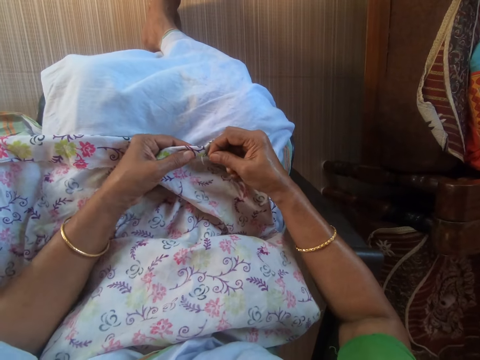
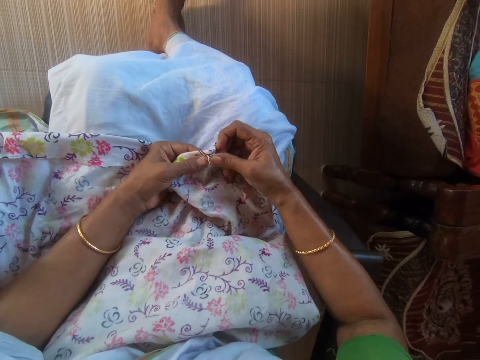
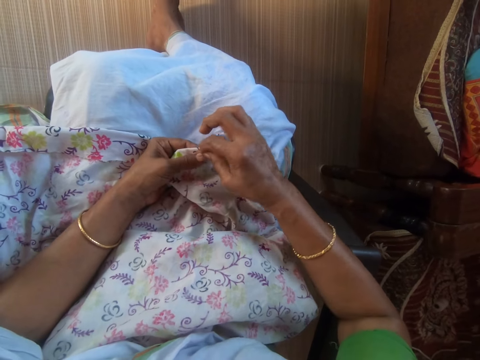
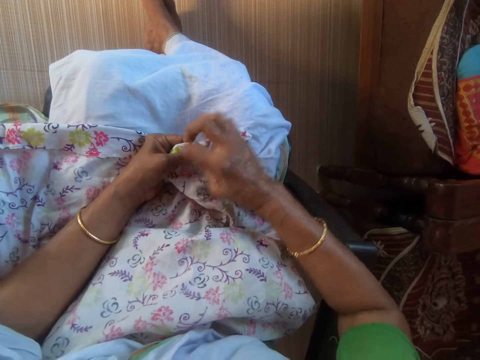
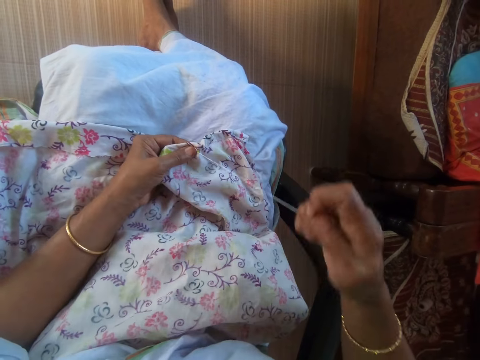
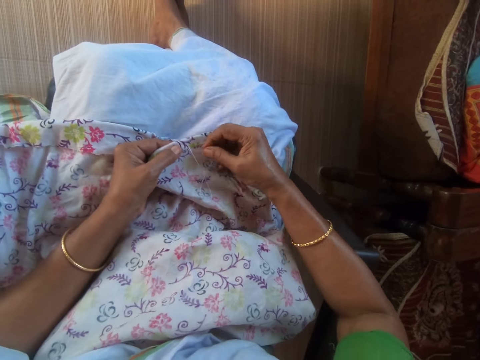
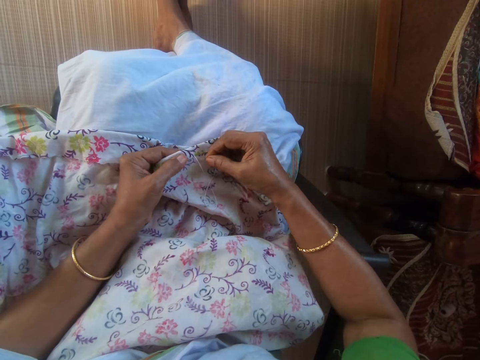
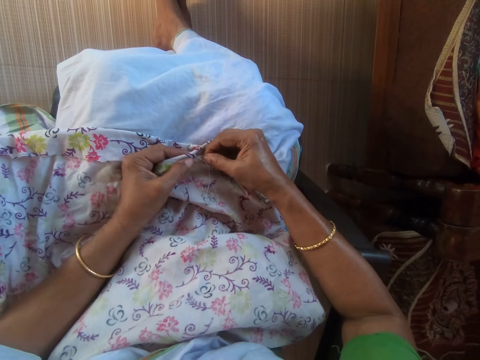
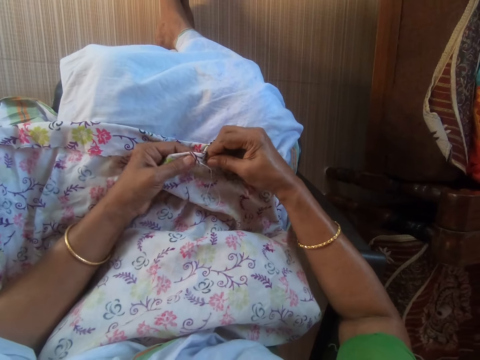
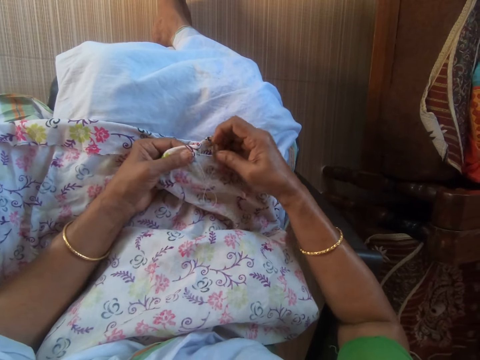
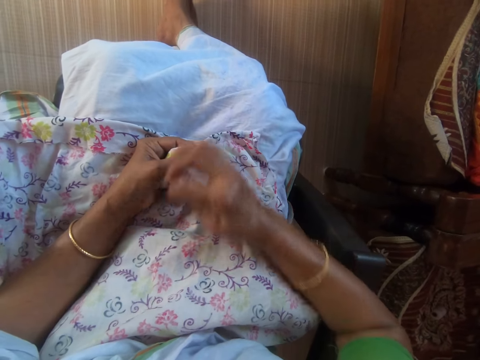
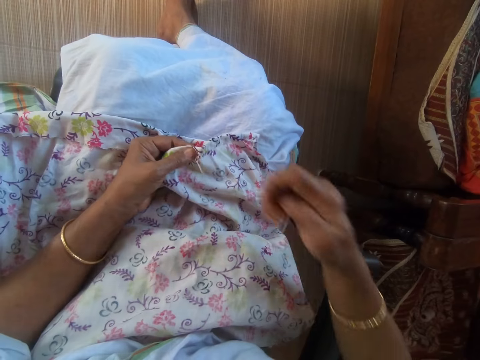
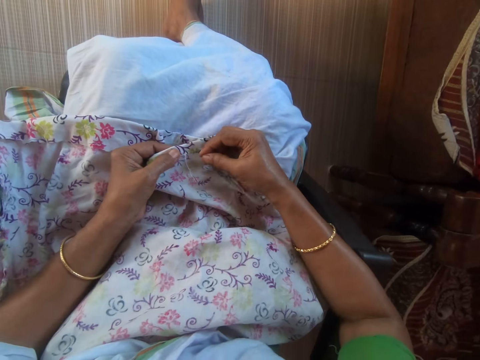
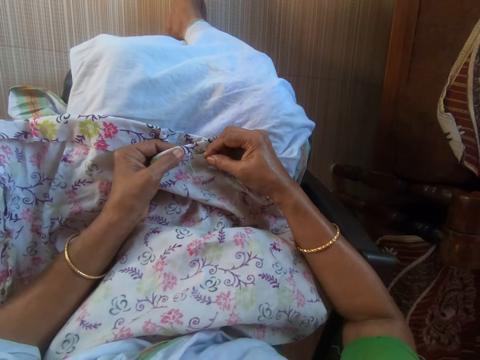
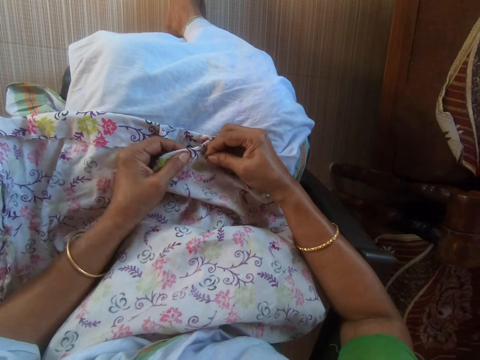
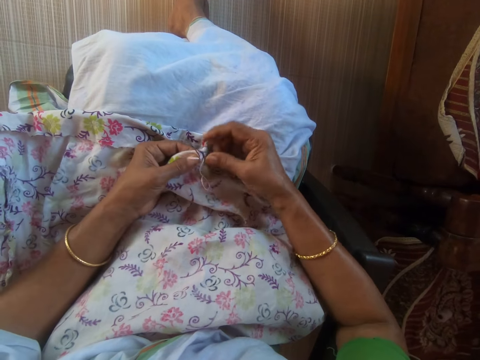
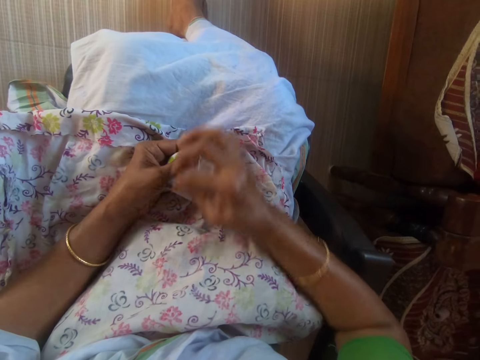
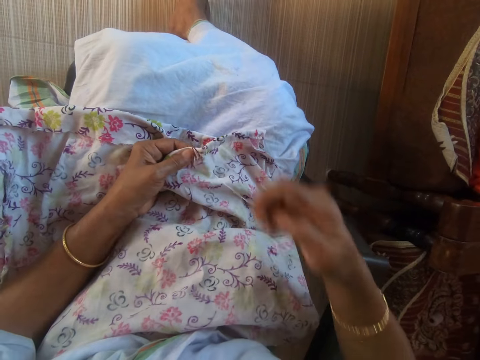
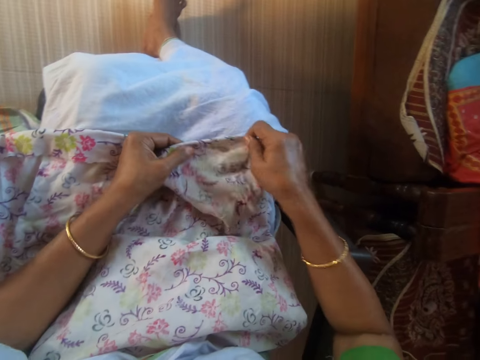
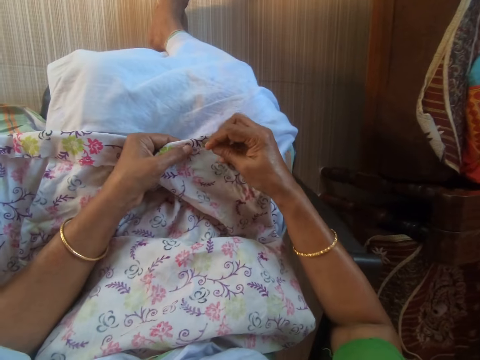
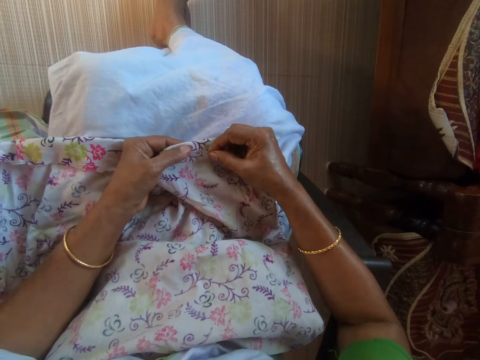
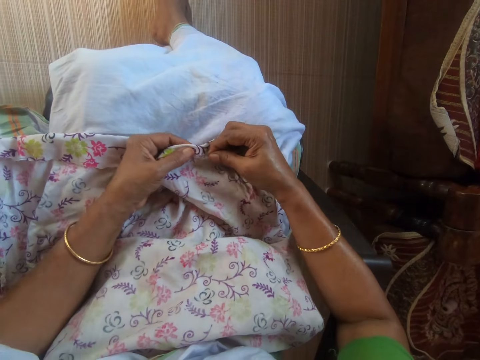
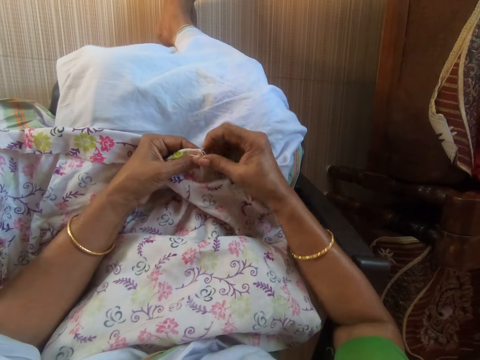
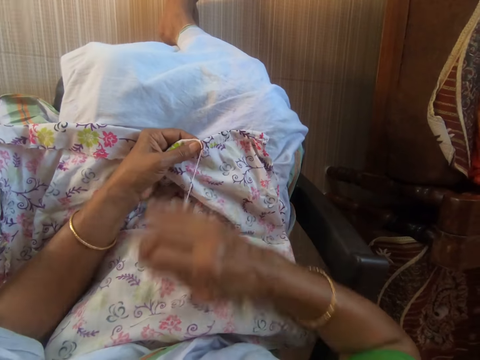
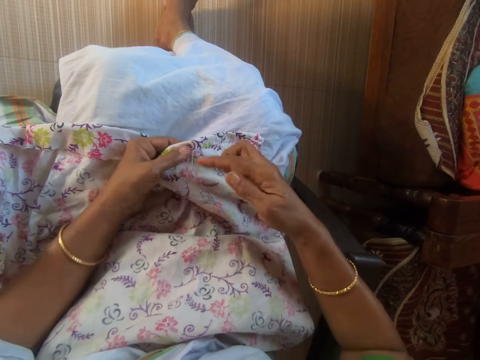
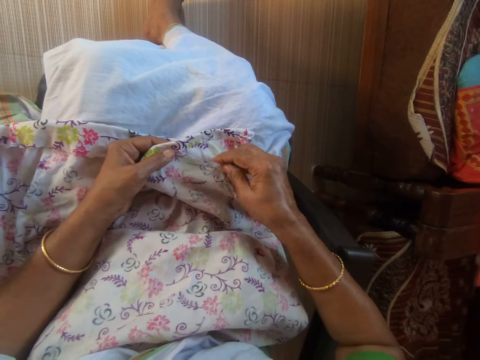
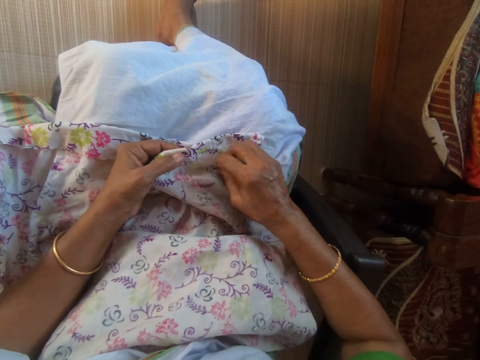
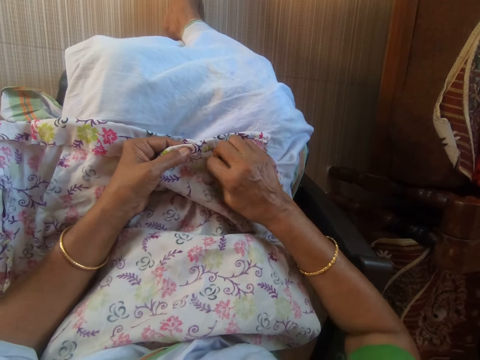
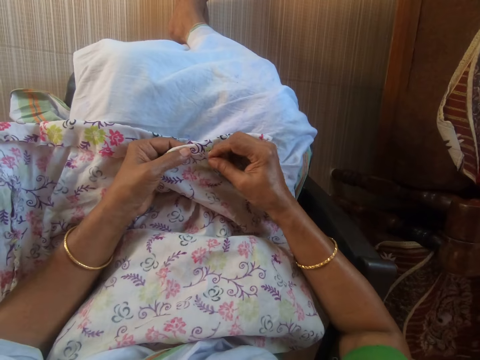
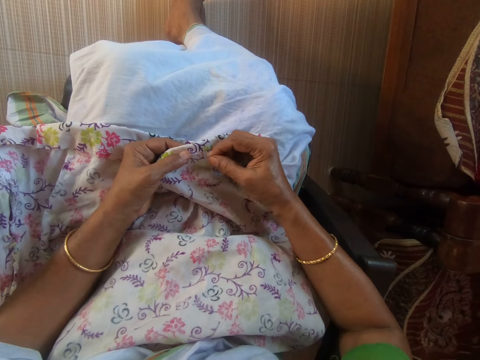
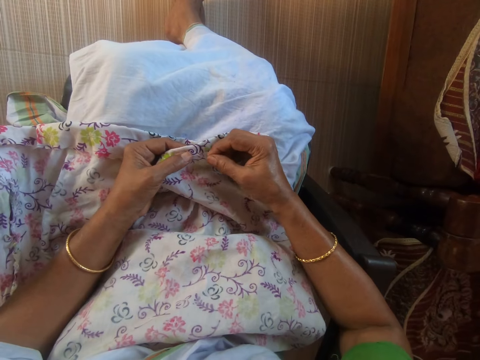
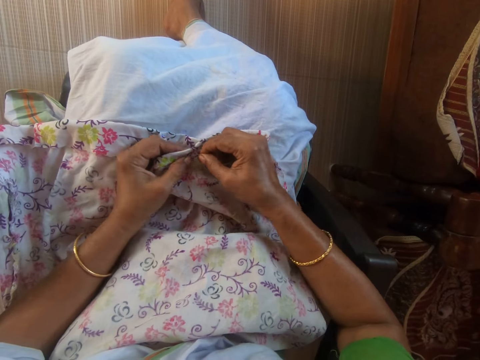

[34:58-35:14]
The camera wearer stitches the cloth on her lap with the threaded needle in her right hand. She adjusts the cloth on her lap with her hands. She stitches the cloth on her lap with the threaded needle in her right hand.

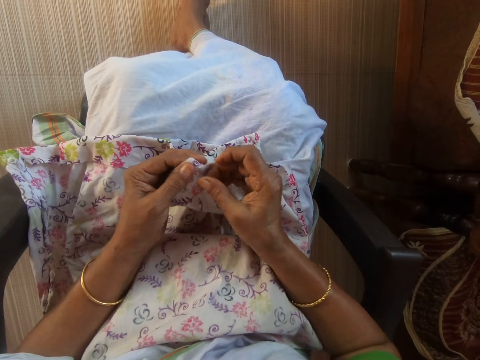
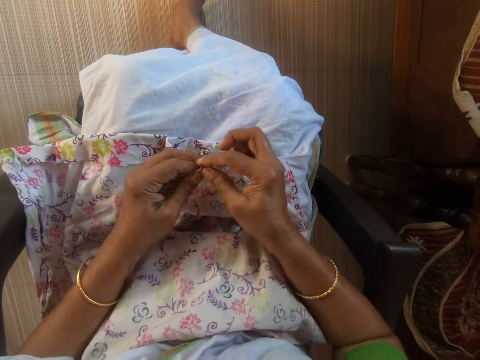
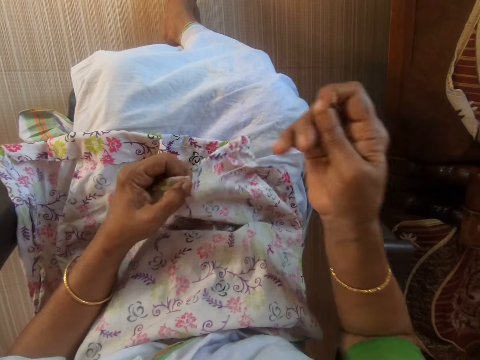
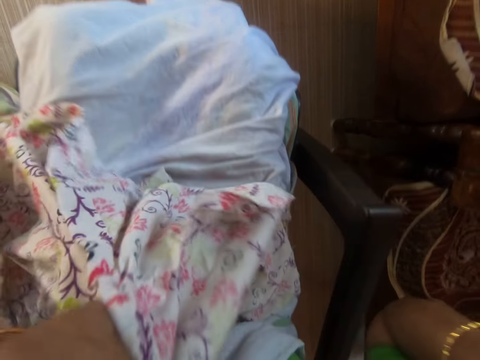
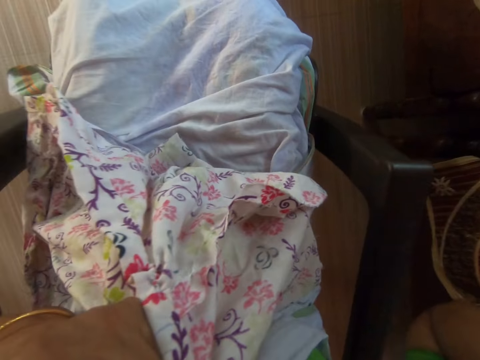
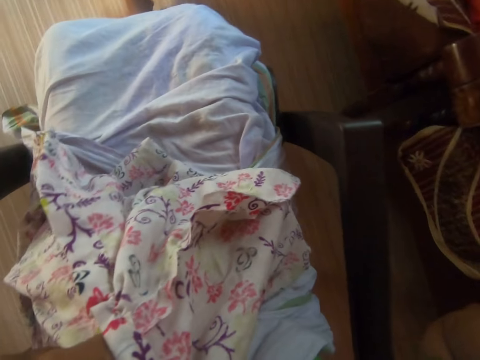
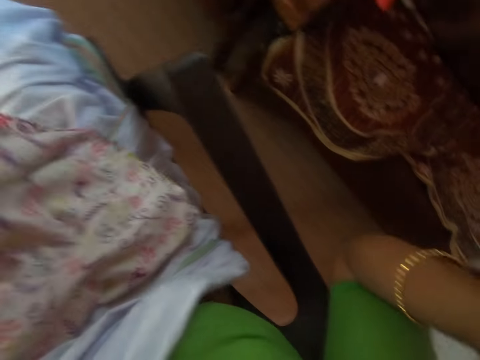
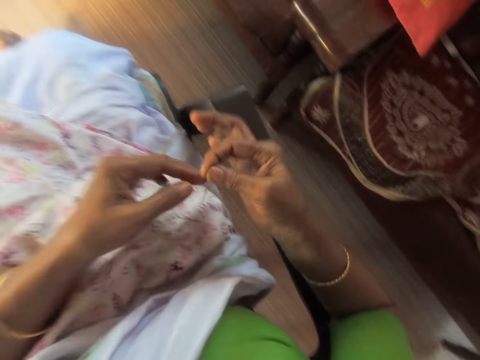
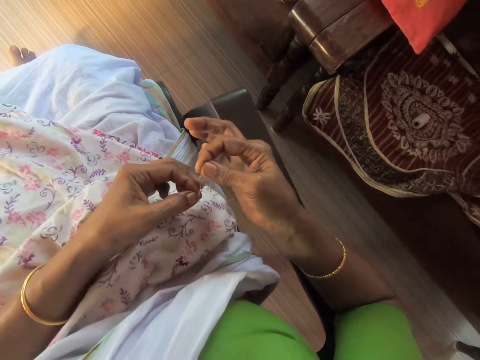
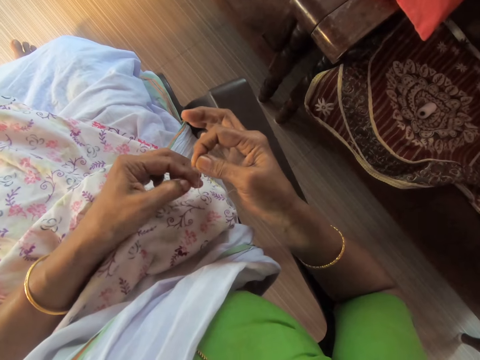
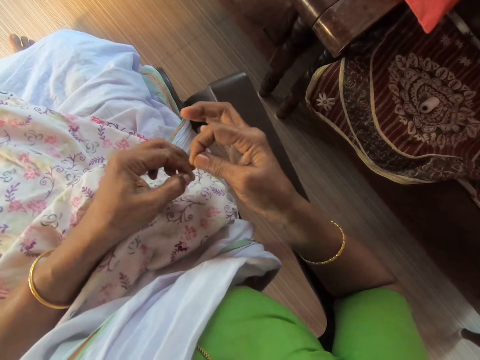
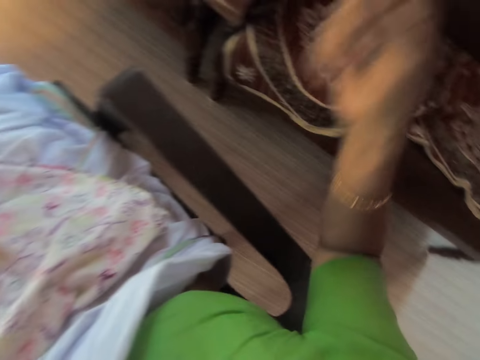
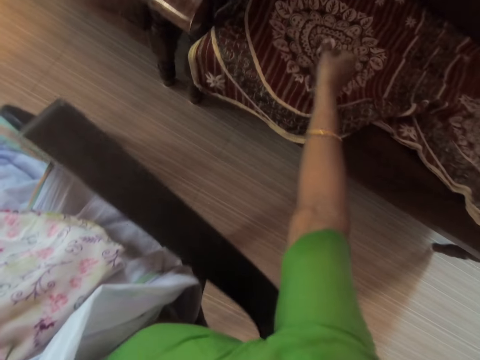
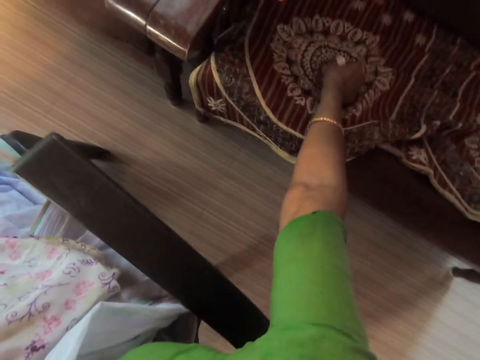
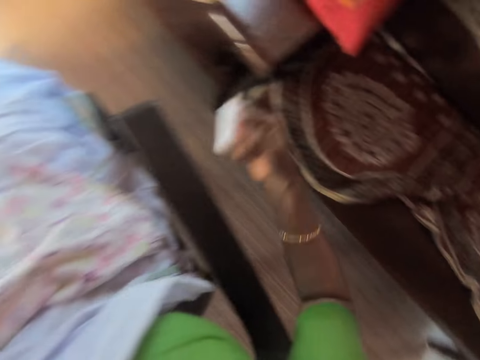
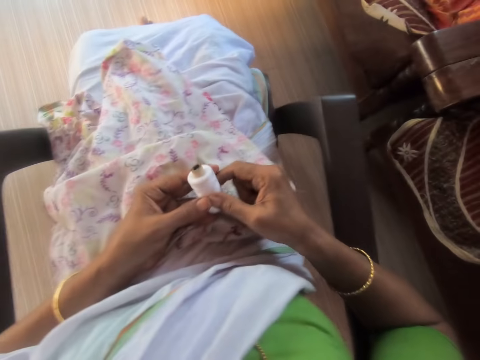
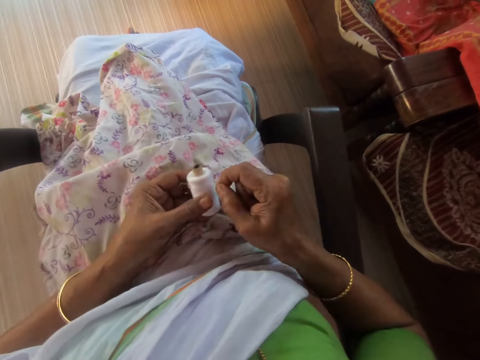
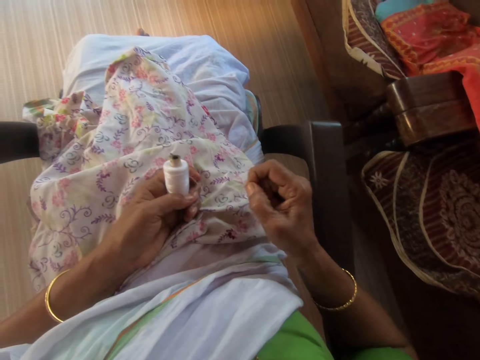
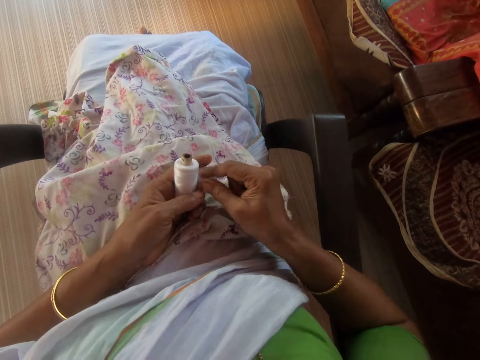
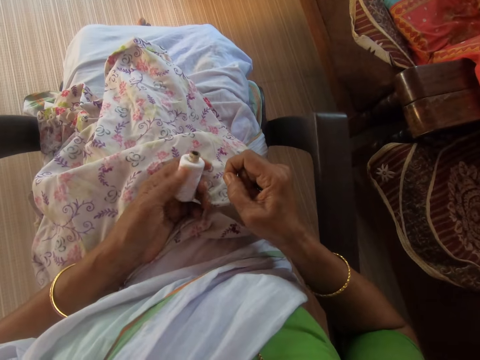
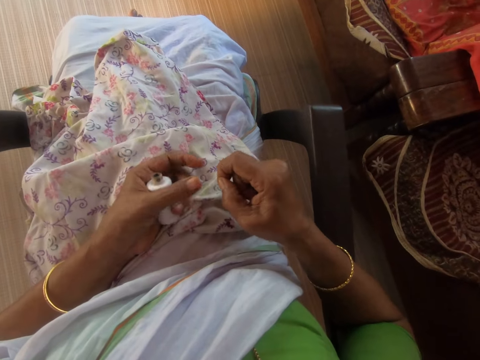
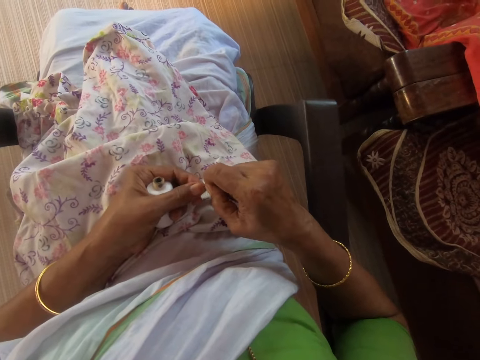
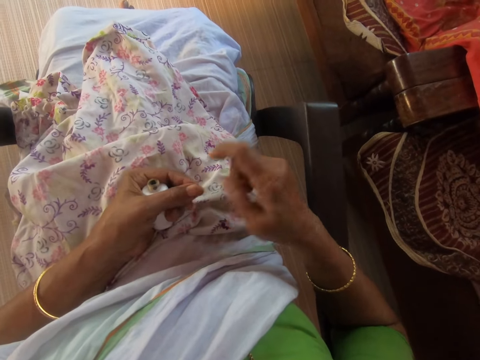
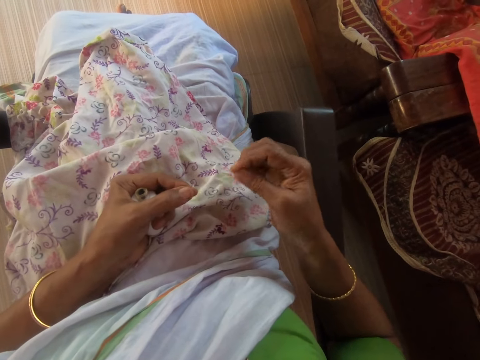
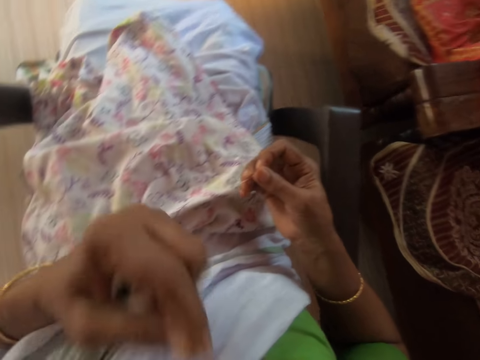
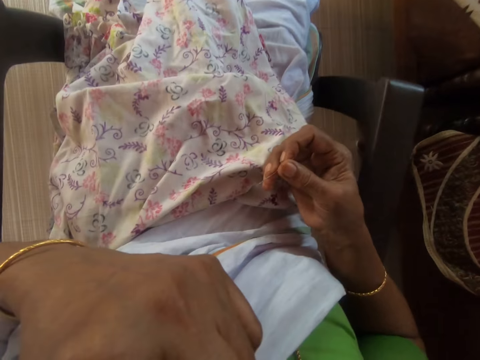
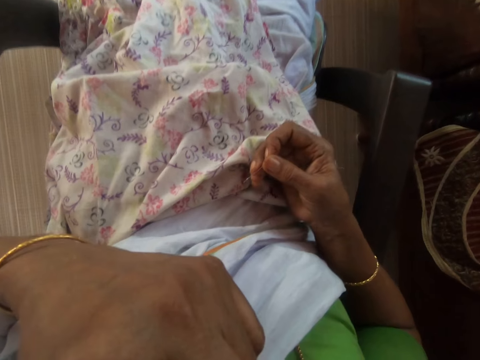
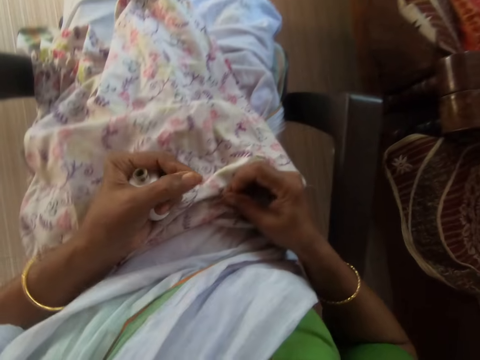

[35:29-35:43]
The camera wearer cuts the threaded needle from the cloth with her teeth. She removes the thread from the needle in her right hand with her left hand. She picks up a thread roll from a sofa with her right hand. She passes the thread roll from her right hand to her left hand. She pulls thread from the thread roll in her left hand with her right hand. She holds the thread in her hands. She removes her right hand from the thread. She dips the thread in her left hand into her mouth.
